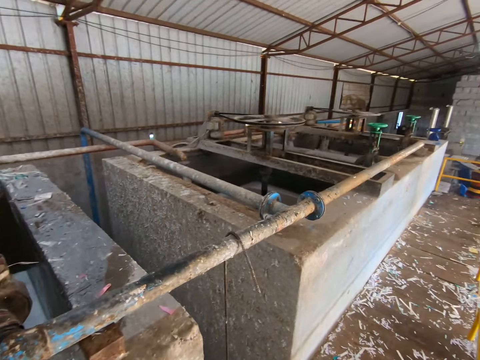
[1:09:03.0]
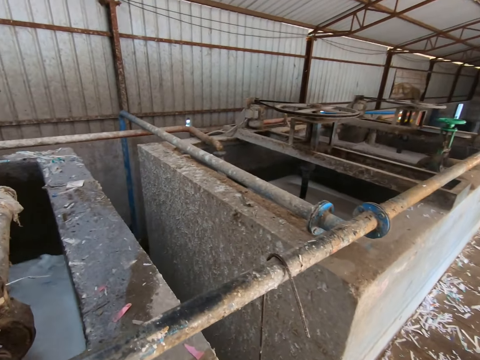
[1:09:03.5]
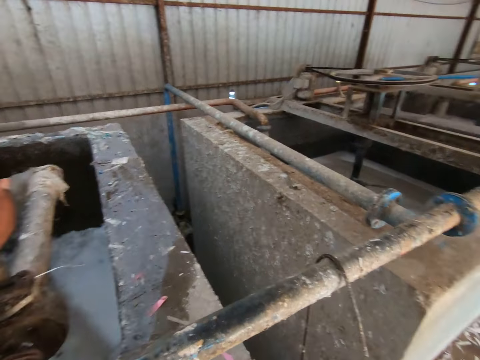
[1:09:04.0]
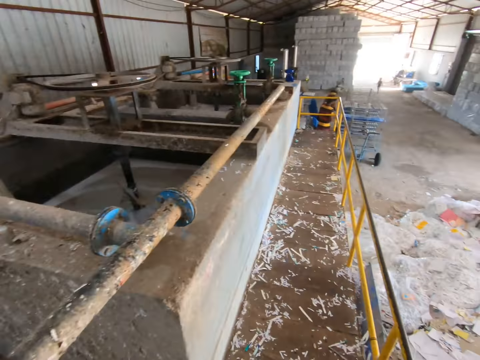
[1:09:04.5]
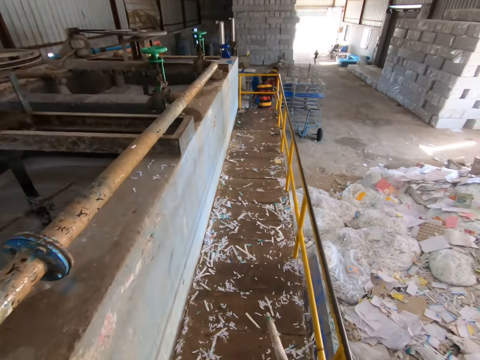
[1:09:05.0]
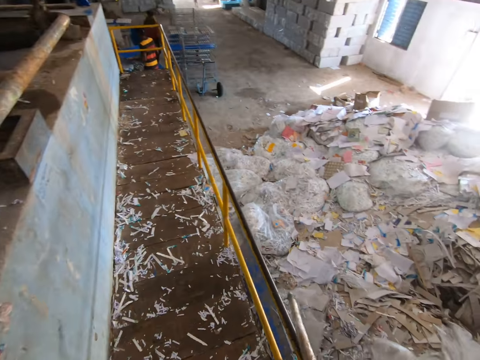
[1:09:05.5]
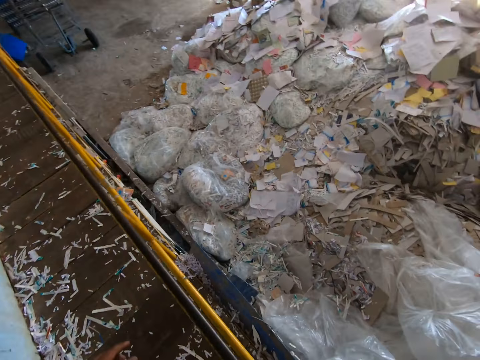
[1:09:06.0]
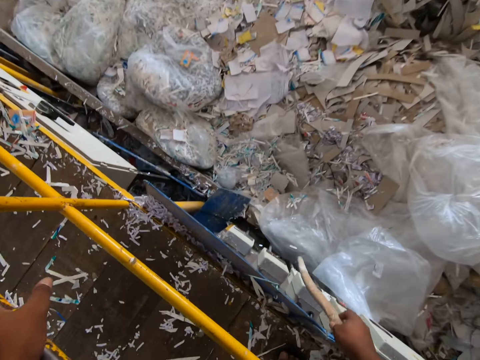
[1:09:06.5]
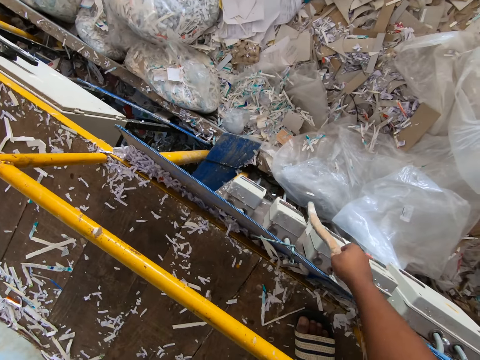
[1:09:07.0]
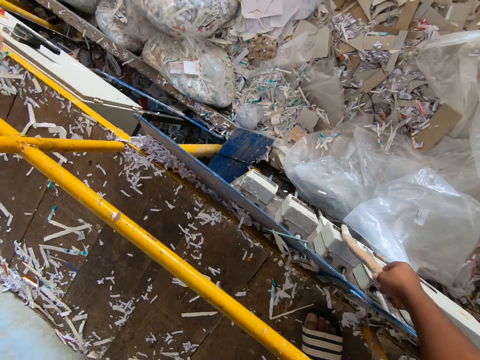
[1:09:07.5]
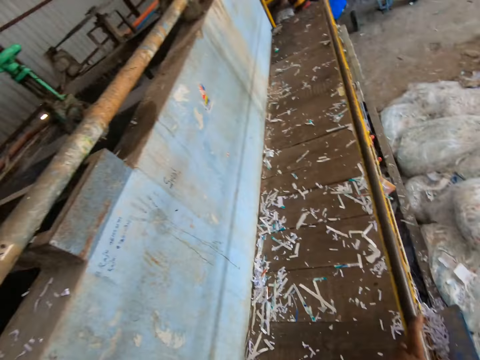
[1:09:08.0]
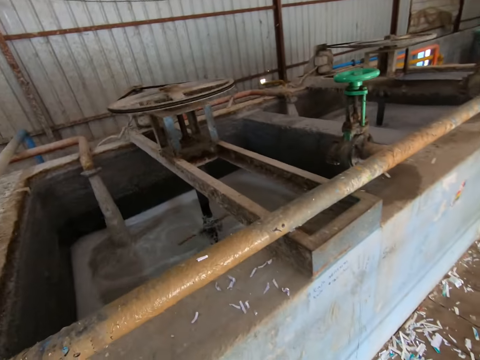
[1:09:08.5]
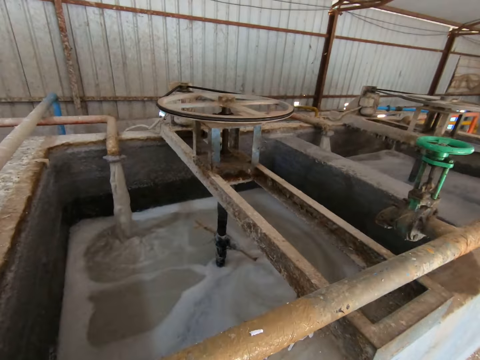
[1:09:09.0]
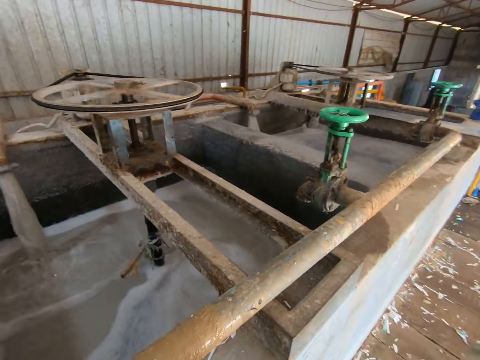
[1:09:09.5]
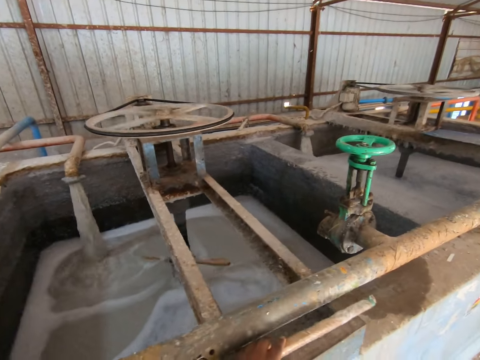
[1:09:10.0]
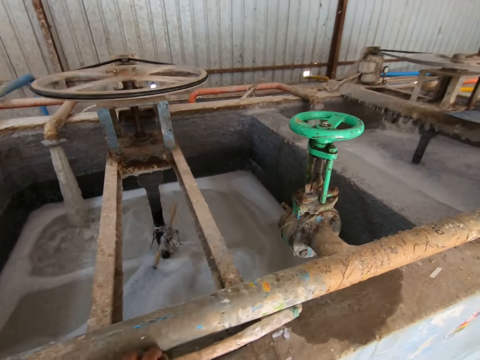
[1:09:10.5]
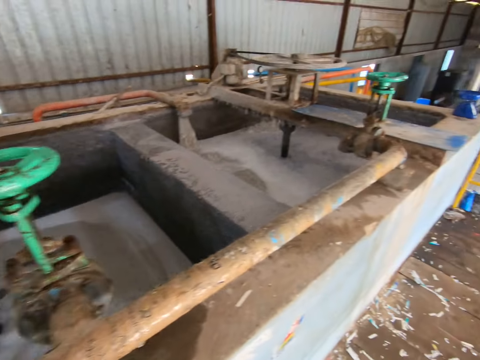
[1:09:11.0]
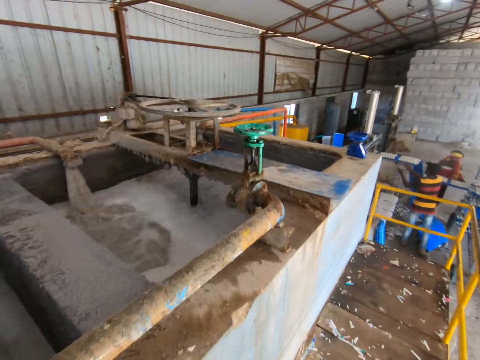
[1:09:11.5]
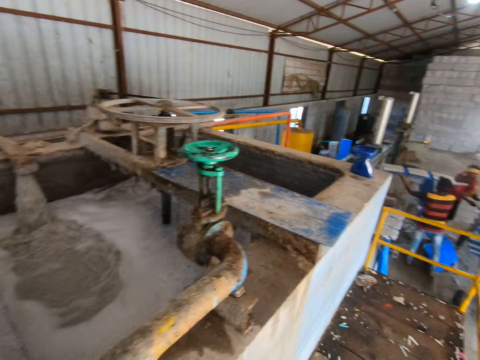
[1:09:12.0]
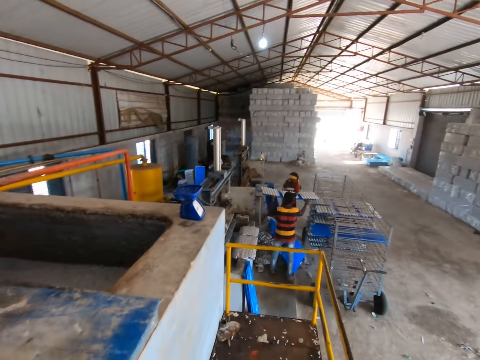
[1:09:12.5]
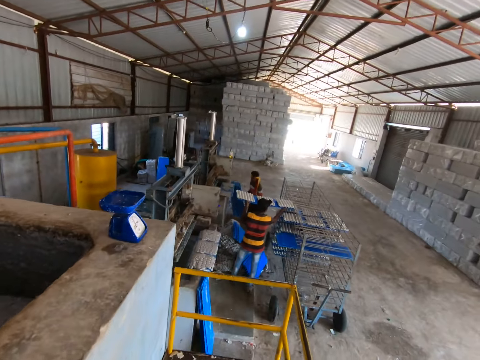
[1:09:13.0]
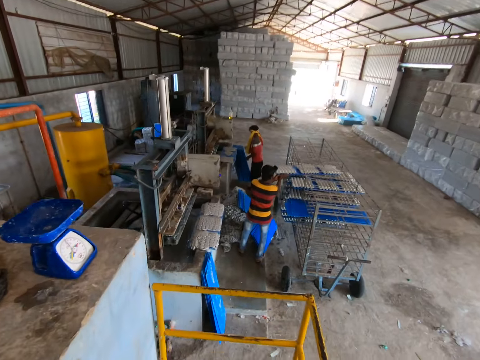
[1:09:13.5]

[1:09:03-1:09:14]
The camera wearer touches the industrial valve with his left hand. He walks. He operates the control box with the stick in his right hand. He drops the stick on the pond fence with his left hand. A man puts a plastic tray of egg trays in the tray rack with his hands. Another man removes a plastic tray of egg trays from an egg tray forming machine with his hands. The camera wearer interacts with the other man. The other man puts the plastic tray of egg trays in the tray rack with his hands.

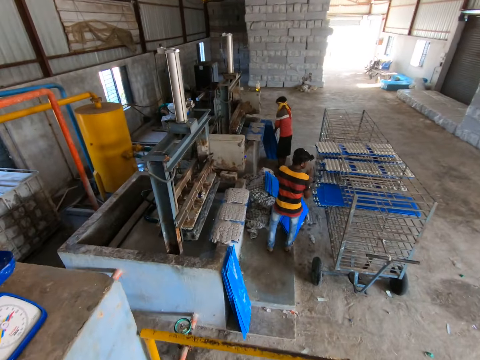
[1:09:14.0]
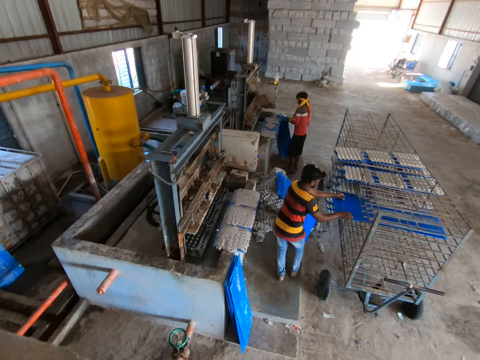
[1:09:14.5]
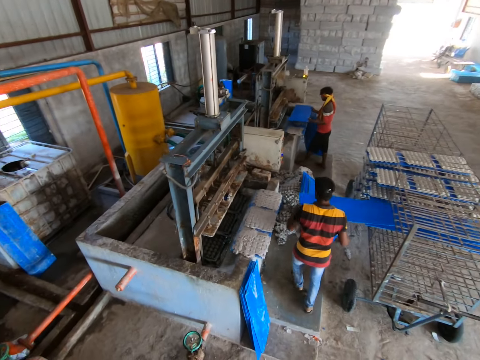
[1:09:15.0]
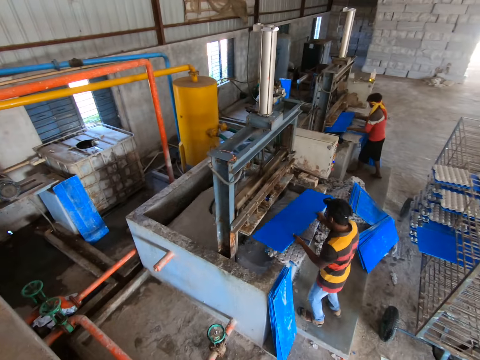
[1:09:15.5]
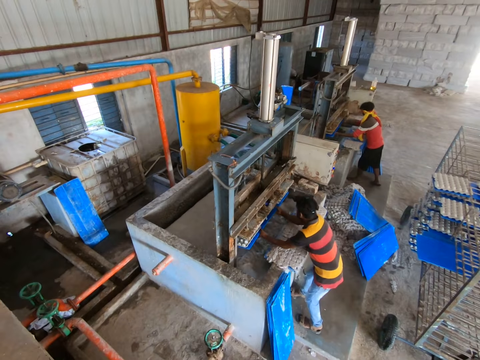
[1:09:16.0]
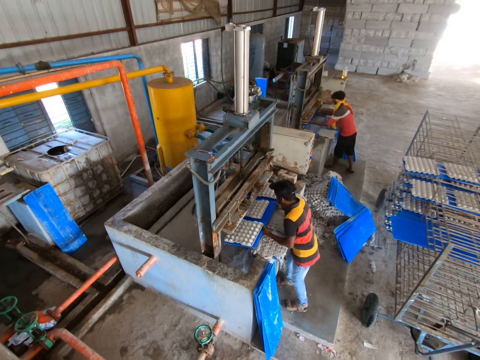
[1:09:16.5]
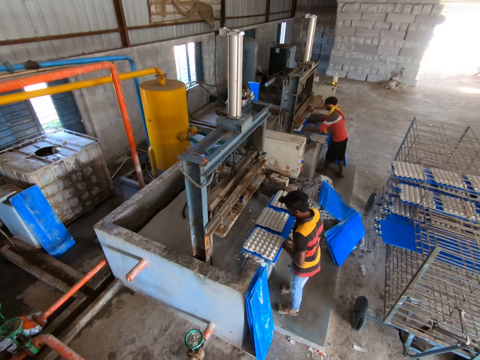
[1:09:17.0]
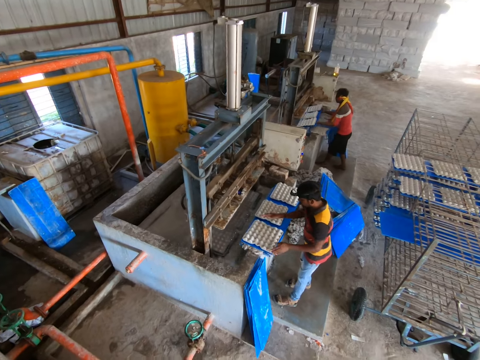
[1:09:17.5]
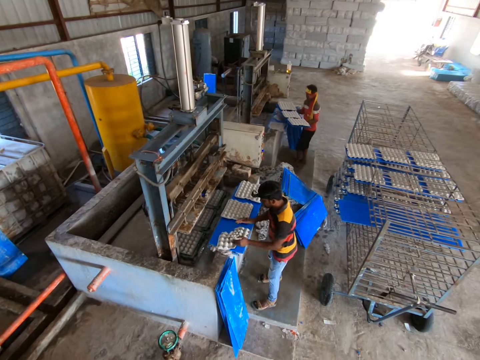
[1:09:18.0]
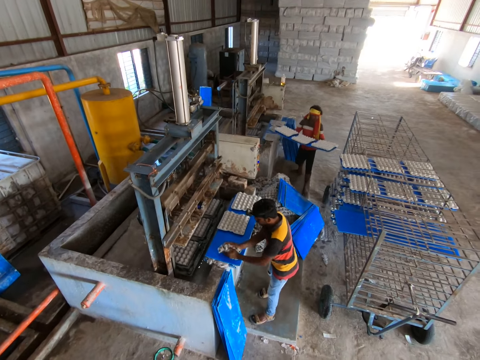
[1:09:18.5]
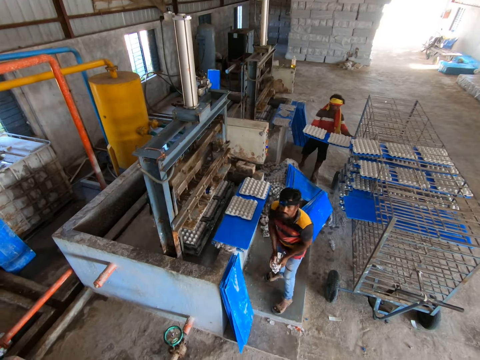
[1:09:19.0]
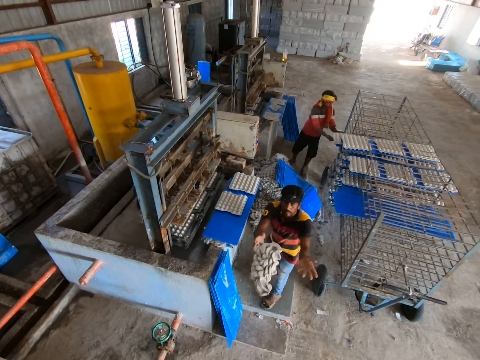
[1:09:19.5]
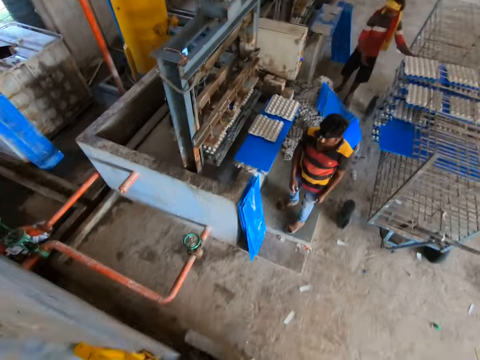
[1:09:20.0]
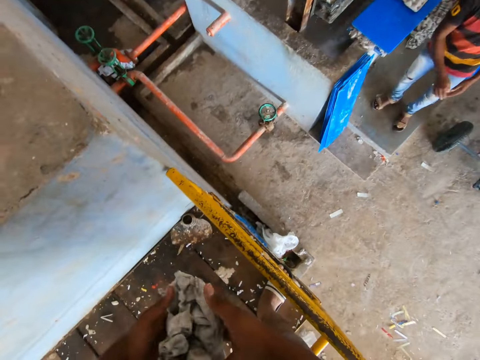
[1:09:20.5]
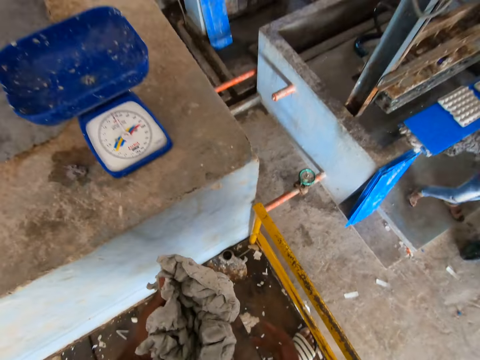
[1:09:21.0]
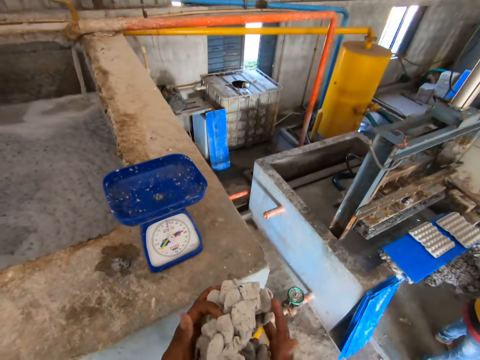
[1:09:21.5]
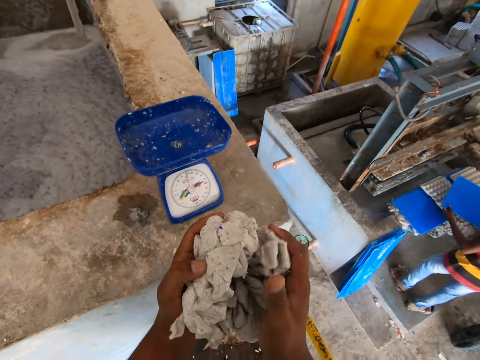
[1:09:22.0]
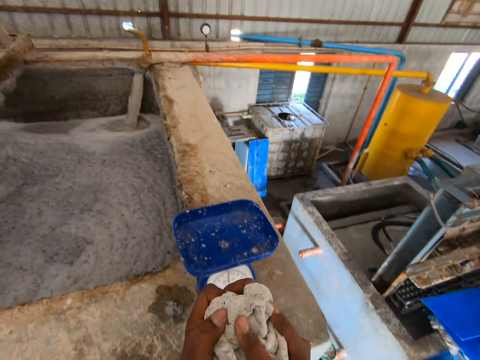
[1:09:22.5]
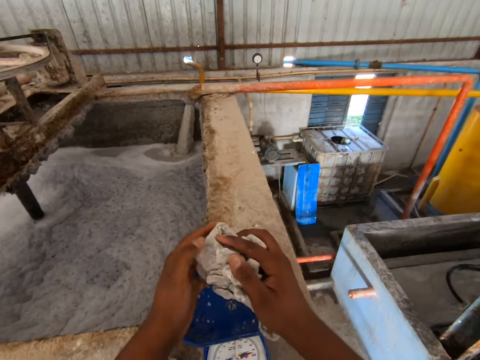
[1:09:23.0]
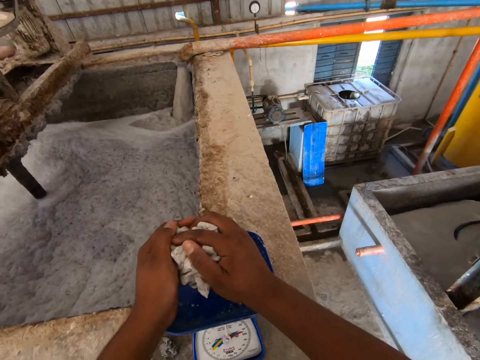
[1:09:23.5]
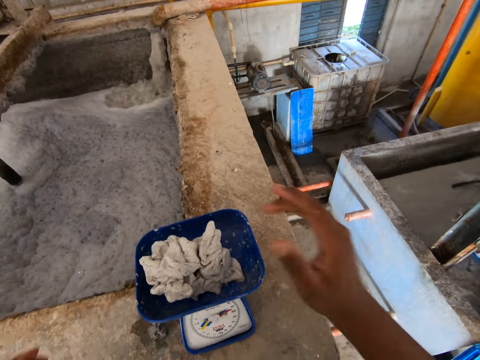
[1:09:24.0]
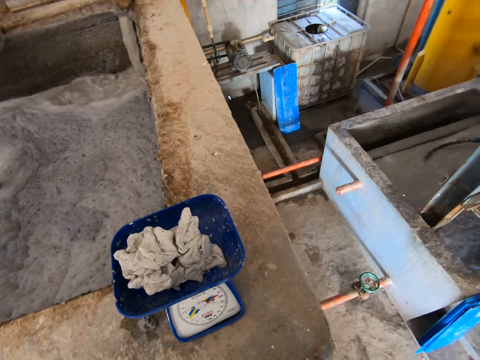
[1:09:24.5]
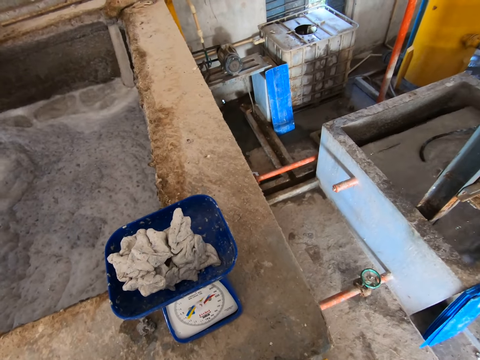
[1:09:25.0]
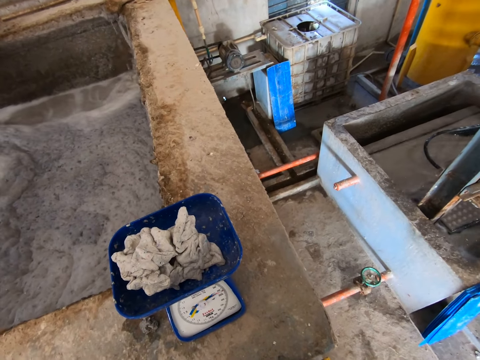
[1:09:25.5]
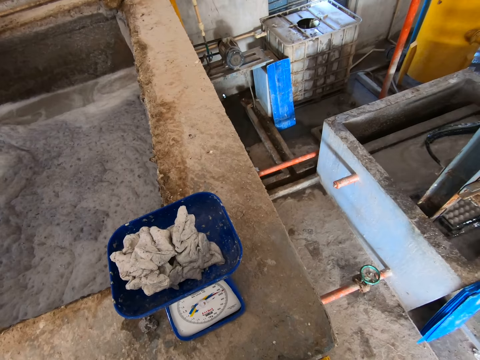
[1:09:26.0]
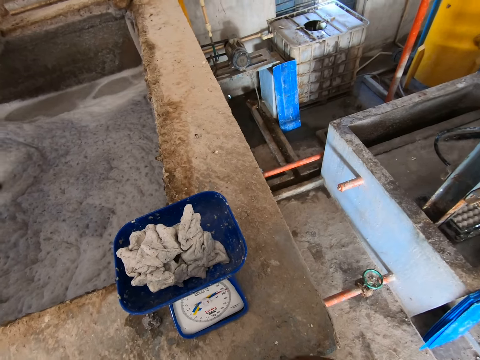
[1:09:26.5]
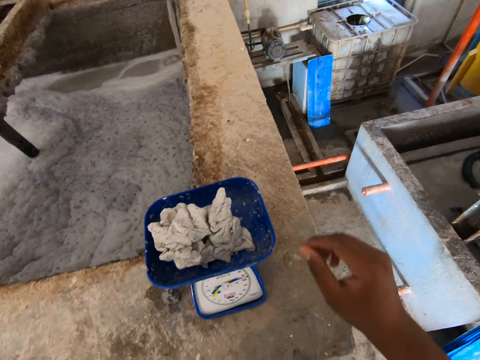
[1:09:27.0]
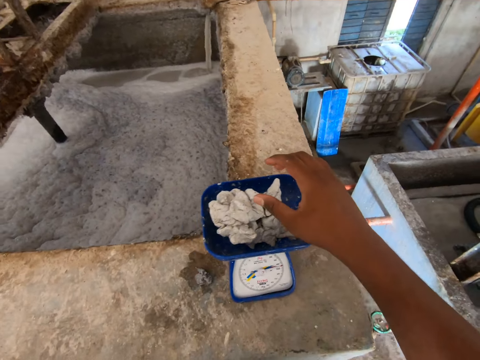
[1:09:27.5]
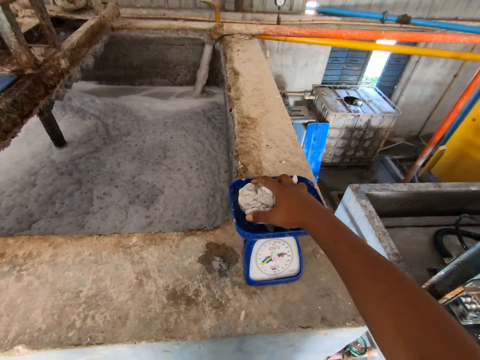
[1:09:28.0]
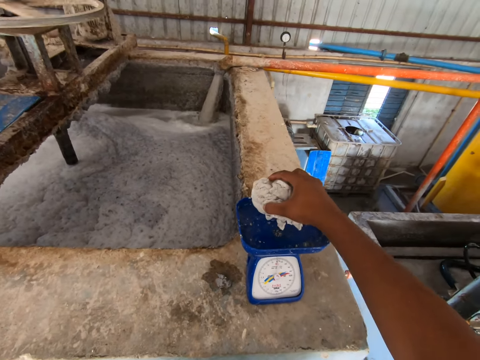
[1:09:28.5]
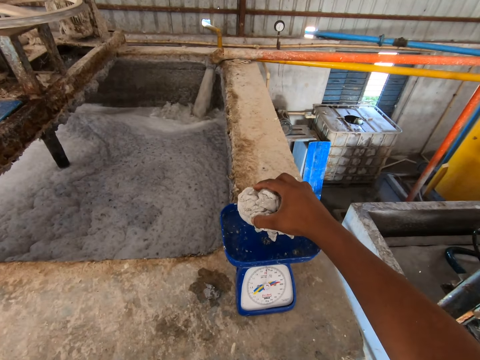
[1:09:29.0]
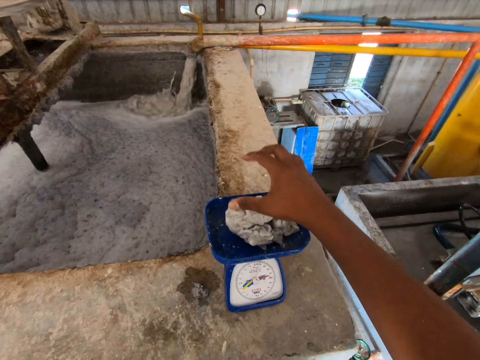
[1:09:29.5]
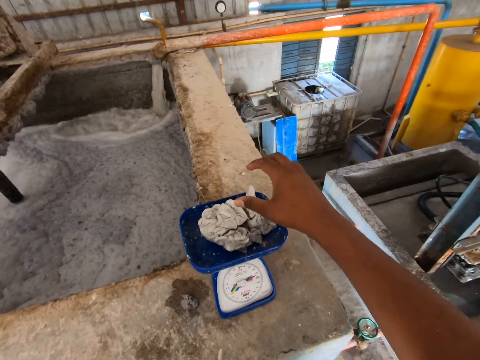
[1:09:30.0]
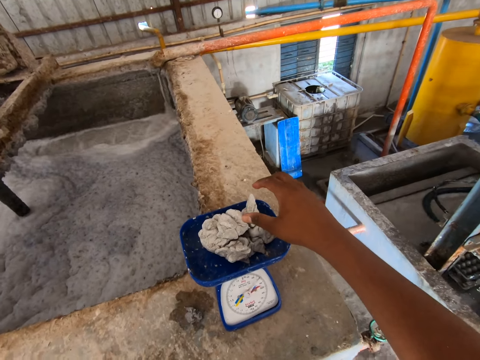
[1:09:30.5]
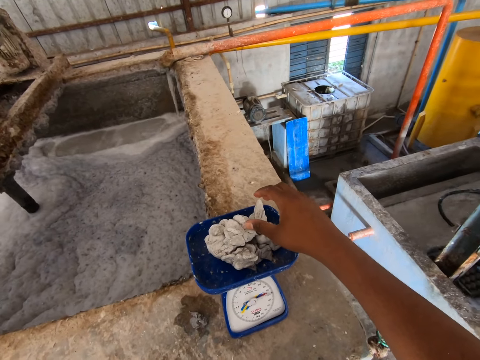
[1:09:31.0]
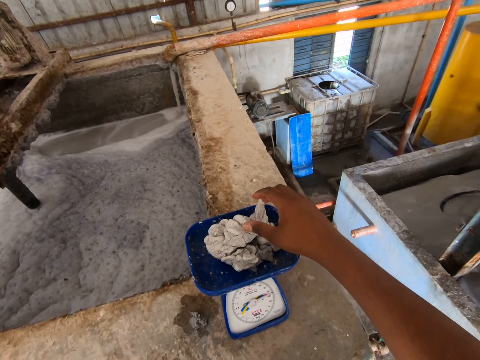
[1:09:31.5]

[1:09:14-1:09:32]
A man picks up a plastic tray from the floor with both hands. Another man removes a plastic tray from the tray rack with his hands. The first man collects egg trays from the egg tray forming machine with the plastic tray in his hands. The other man collects egg trays from the egg tray forming machine with the plastic tray in his hands. The other man removes the plastic tray of egg trays from the egg tray forming machine with both hands and places the plastic tray of egg trays on the fence with both hands. The first man removes the plastic tray of egg trays from the egg tray forming machine with both hands. The other man adjusts an egg tray on the plastic tray with his hands and picks up the egg tray from the plastic tray with his hands. The camera wearer looks around. The first man places the plastic tray of egg trays in the tray rack with his hands. The other man throws the egg tray to the camera wearer with both hands. The camera wearer catches the egg tray with both hands. He takes a piece of cloth from a man. He squeezes the piece of cloth and puts the piece of cloth down. He places the egg tray in a scale on the pond fence with his right hand. He removes the egg tray from the scale with his right hand. He places the egg tray in the scale with his right hand. He weighs it again.
